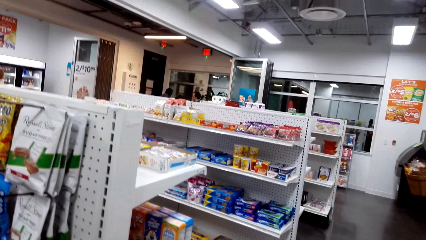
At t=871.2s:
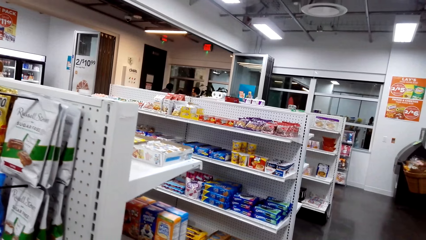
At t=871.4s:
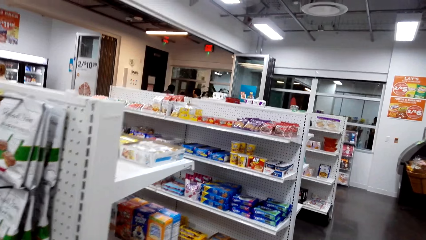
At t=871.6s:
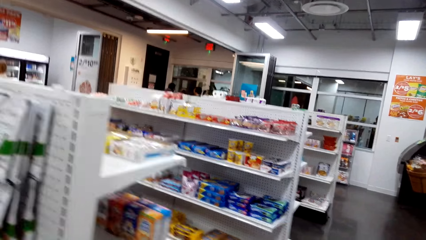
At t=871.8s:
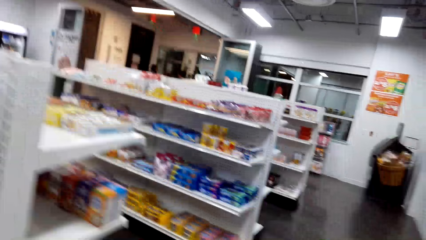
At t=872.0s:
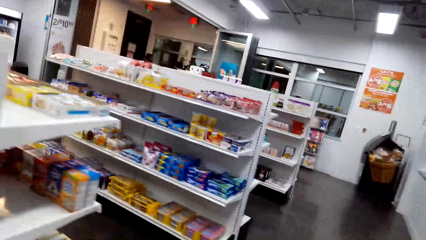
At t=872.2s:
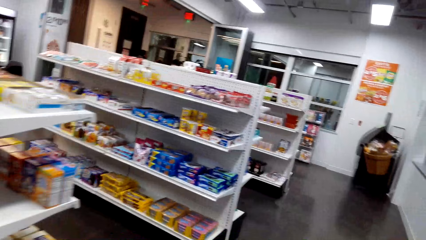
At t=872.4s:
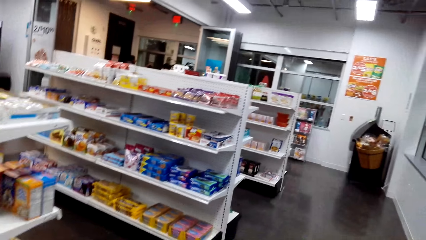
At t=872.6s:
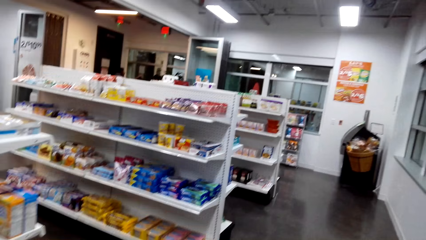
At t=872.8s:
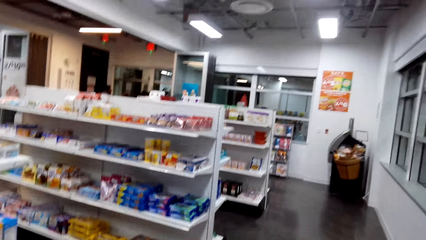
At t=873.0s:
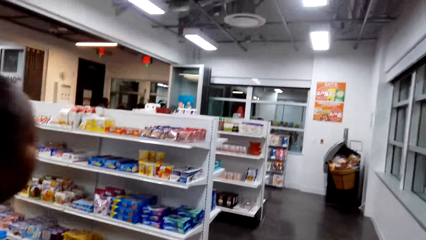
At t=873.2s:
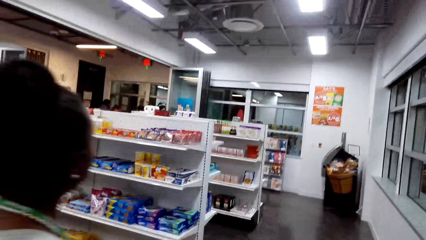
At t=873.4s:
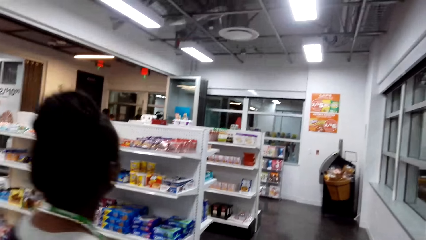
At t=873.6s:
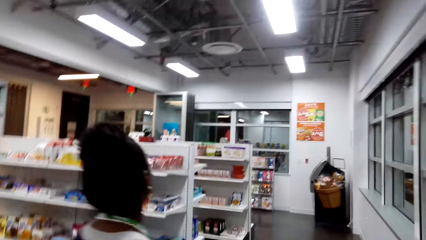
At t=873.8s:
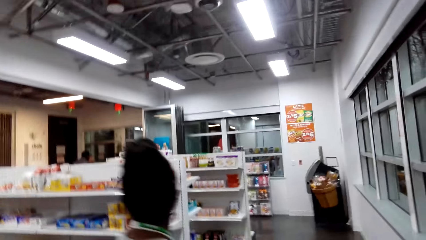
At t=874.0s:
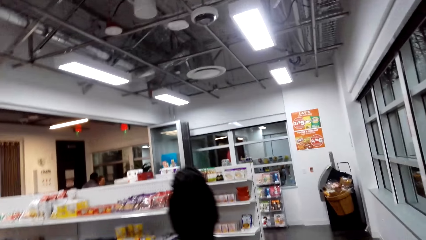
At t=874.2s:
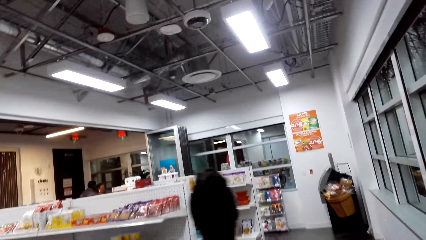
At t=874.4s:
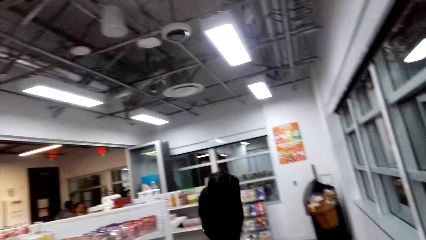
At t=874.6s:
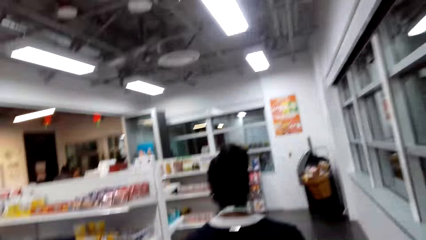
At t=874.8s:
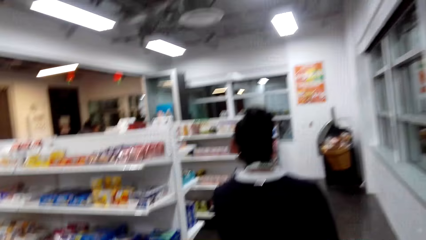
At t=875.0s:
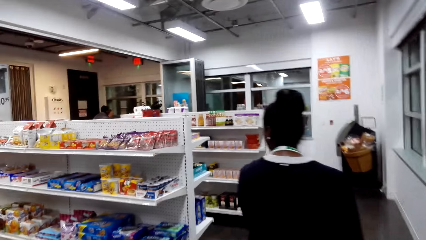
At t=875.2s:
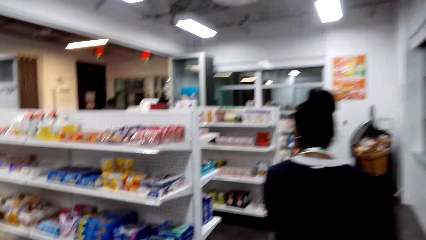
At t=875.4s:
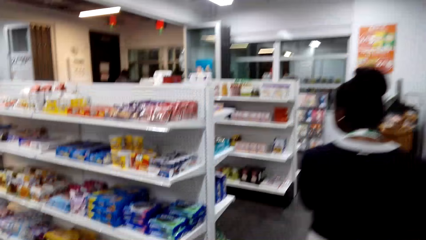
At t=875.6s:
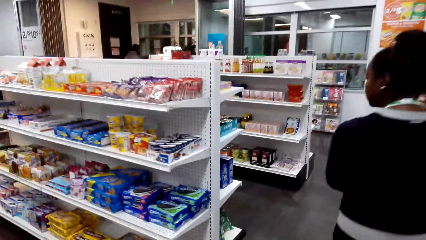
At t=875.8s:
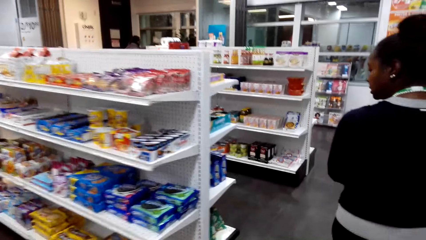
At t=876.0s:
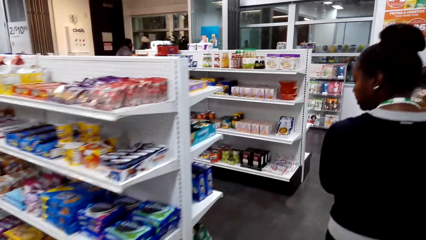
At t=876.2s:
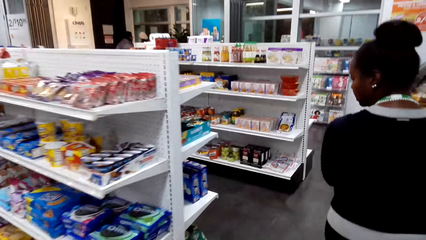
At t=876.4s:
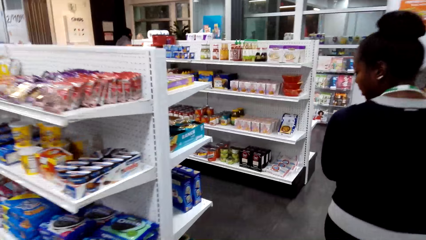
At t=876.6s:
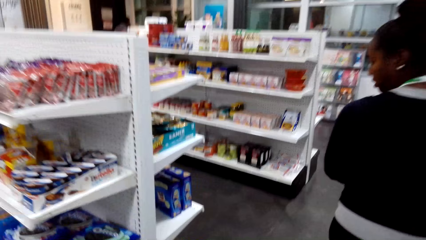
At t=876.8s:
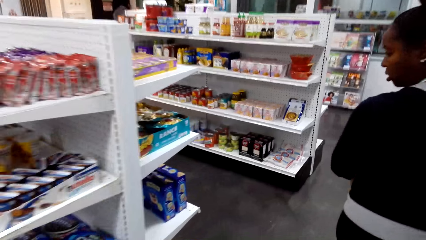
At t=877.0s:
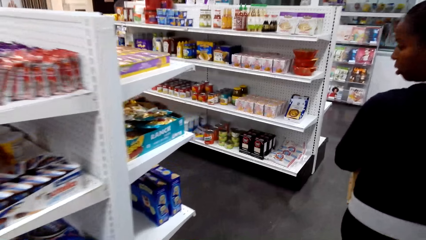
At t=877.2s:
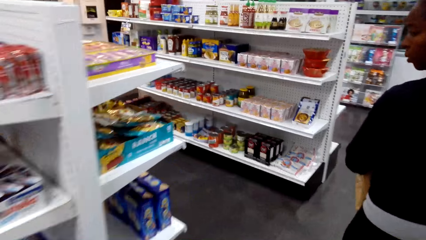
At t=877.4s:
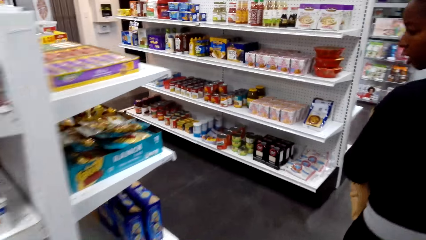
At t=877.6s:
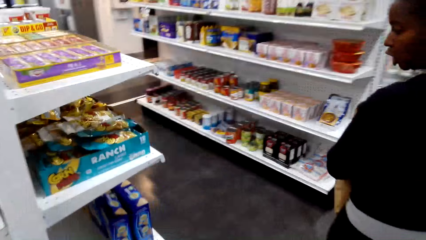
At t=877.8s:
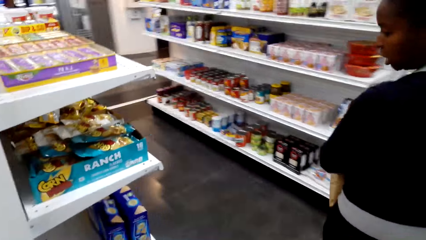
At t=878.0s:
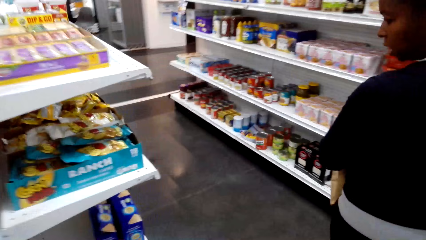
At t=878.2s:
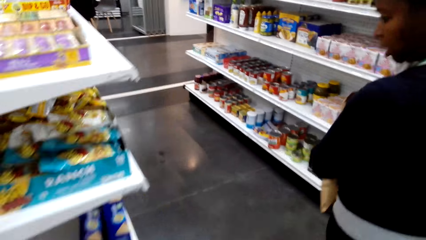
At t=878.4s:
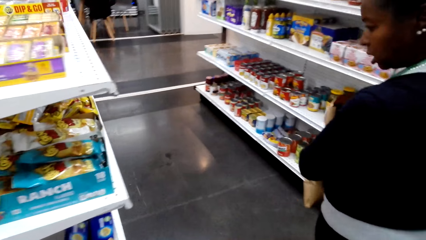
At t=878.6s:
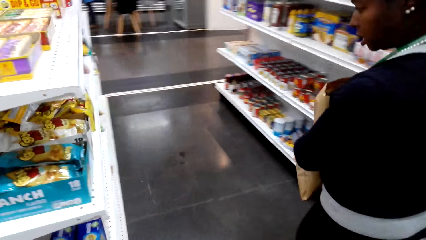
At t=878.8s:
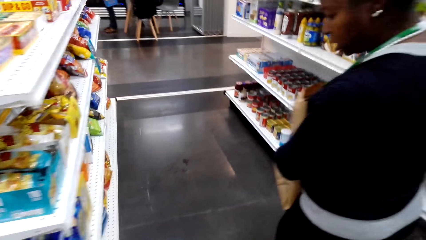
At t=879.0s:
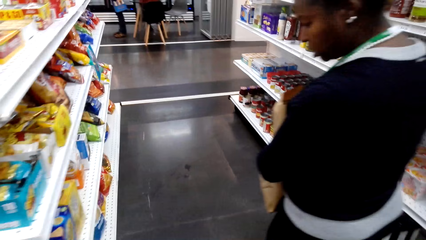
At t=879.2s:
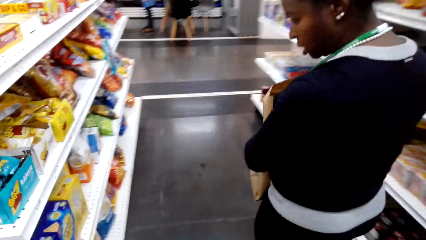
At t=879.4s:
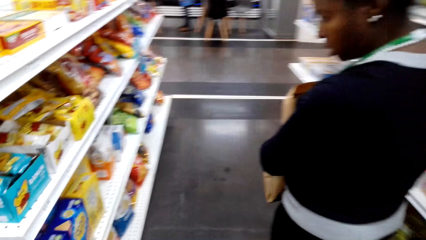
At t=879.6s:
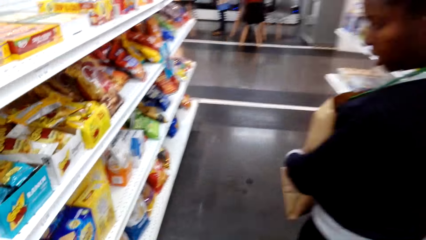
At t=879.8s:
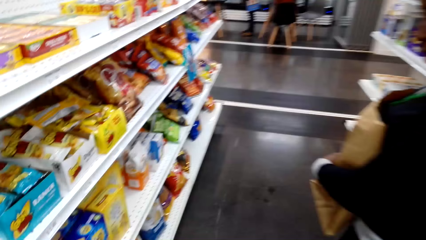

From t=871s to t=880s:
The camera wearer looks around the supermarket. A lady walks around the supermarket. The camera wearer walks around the supermarket.

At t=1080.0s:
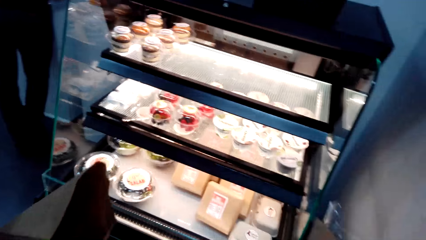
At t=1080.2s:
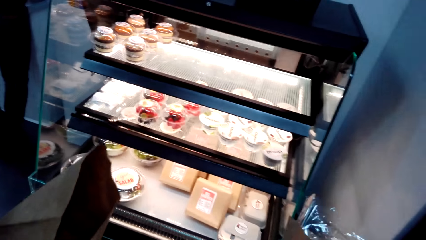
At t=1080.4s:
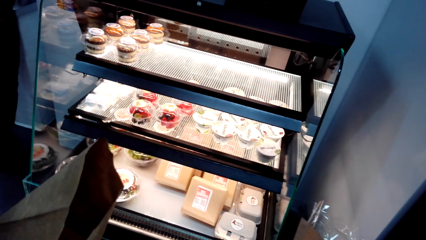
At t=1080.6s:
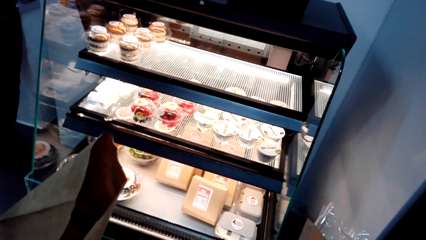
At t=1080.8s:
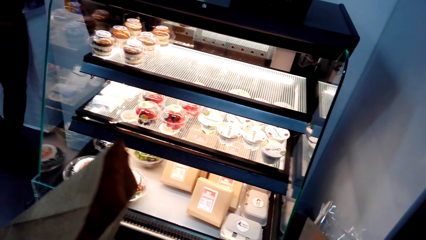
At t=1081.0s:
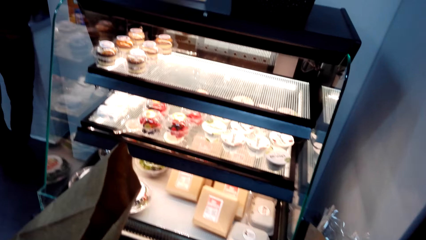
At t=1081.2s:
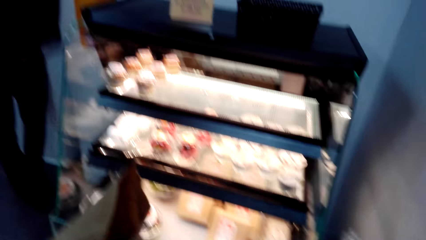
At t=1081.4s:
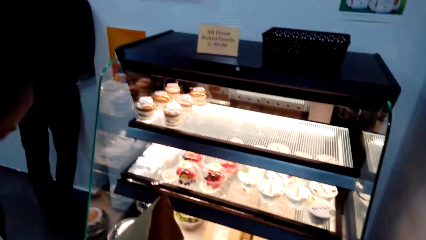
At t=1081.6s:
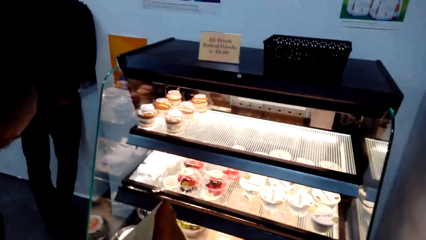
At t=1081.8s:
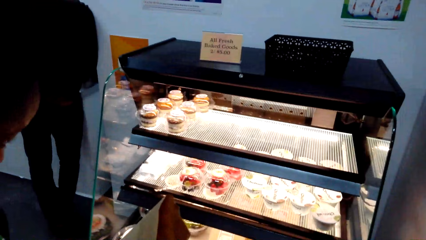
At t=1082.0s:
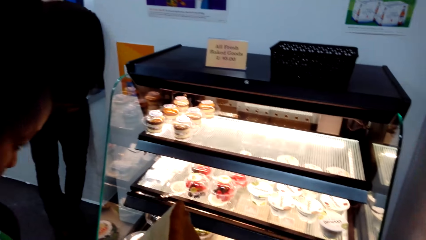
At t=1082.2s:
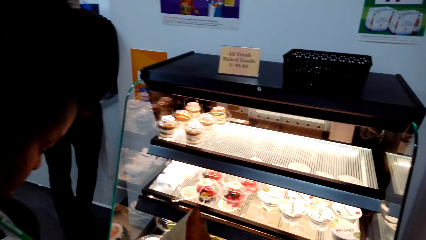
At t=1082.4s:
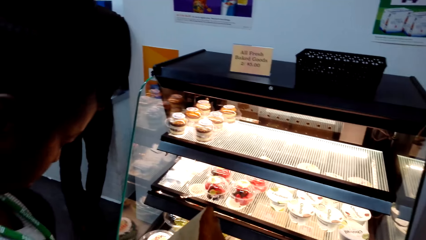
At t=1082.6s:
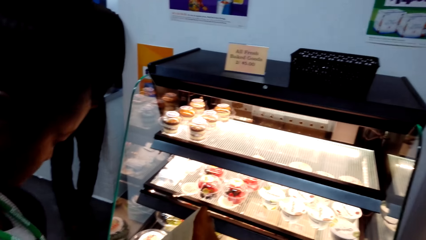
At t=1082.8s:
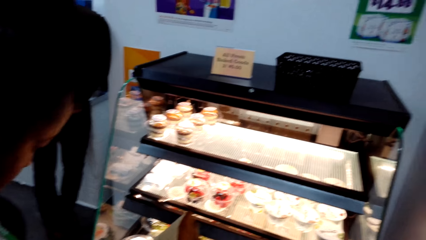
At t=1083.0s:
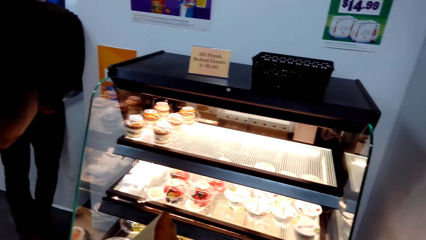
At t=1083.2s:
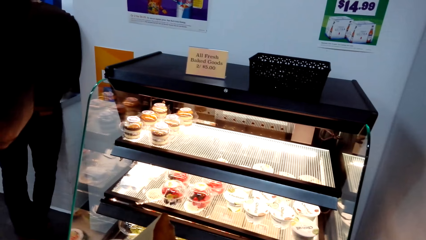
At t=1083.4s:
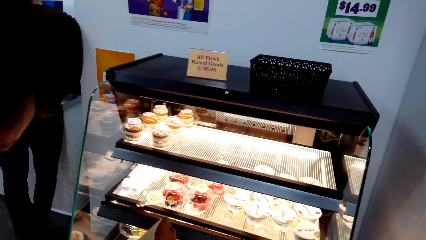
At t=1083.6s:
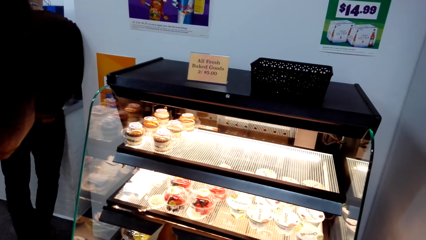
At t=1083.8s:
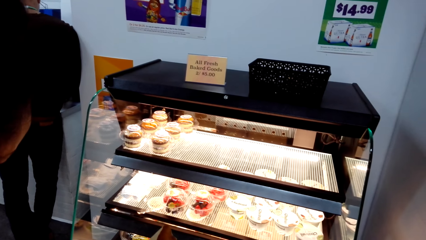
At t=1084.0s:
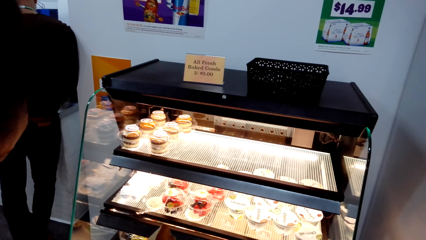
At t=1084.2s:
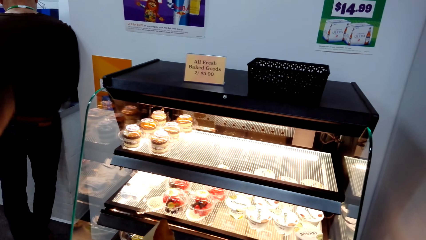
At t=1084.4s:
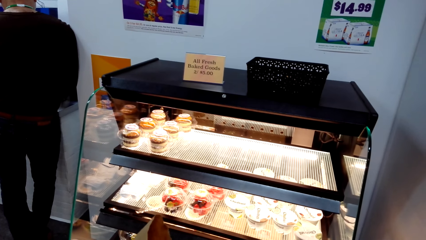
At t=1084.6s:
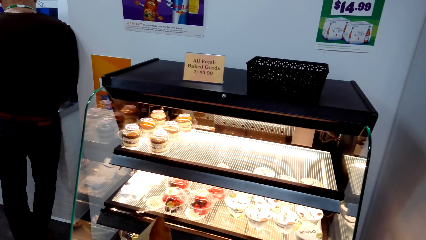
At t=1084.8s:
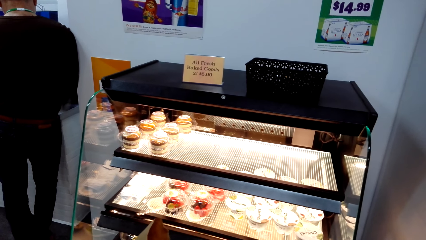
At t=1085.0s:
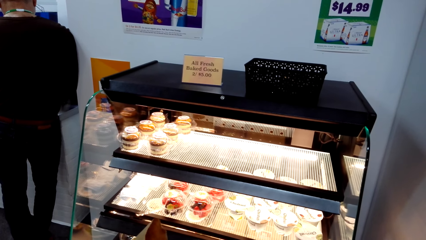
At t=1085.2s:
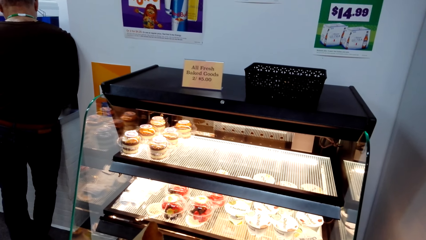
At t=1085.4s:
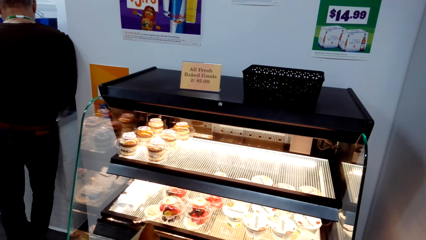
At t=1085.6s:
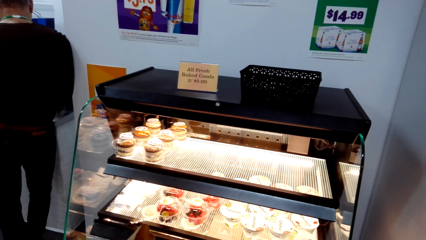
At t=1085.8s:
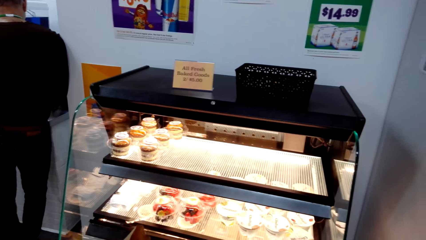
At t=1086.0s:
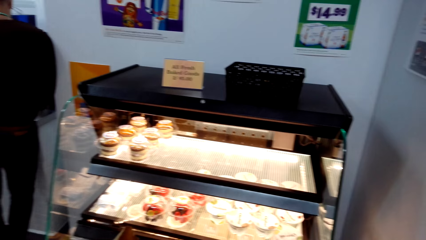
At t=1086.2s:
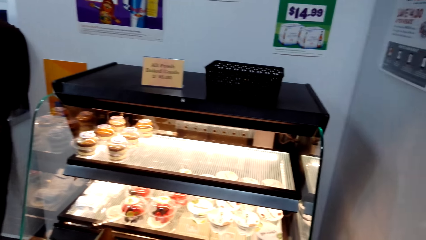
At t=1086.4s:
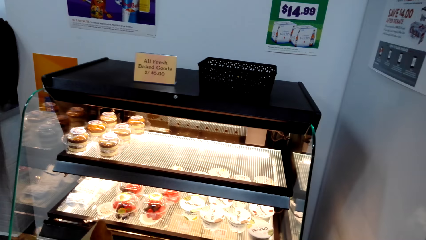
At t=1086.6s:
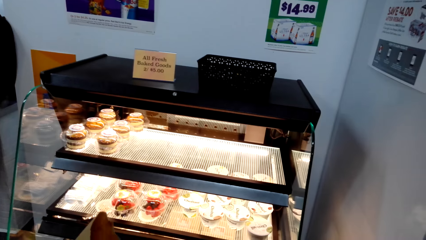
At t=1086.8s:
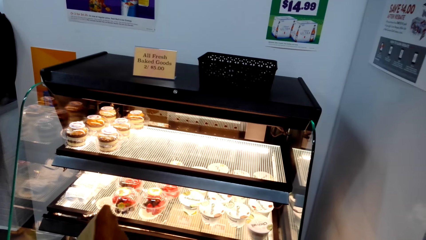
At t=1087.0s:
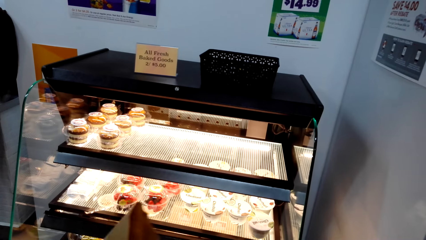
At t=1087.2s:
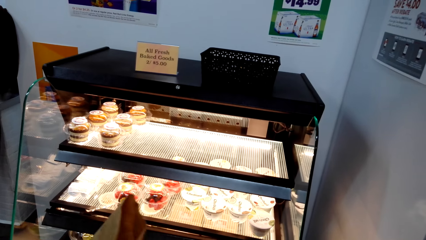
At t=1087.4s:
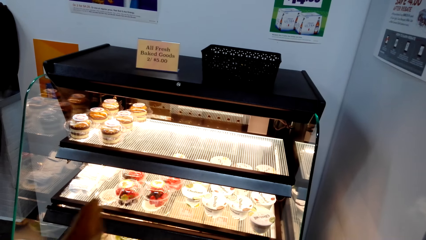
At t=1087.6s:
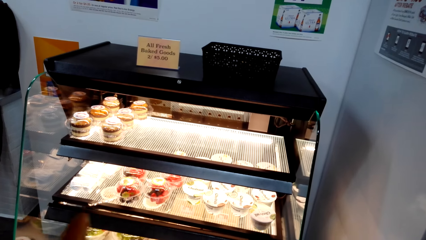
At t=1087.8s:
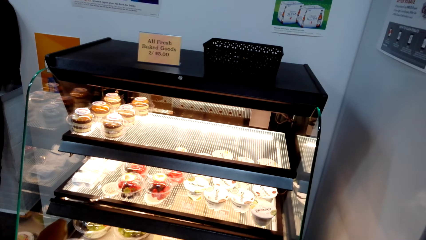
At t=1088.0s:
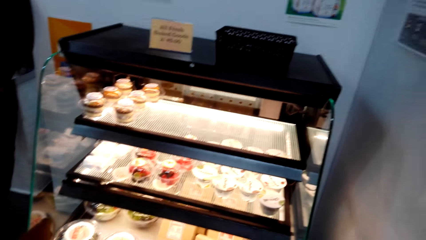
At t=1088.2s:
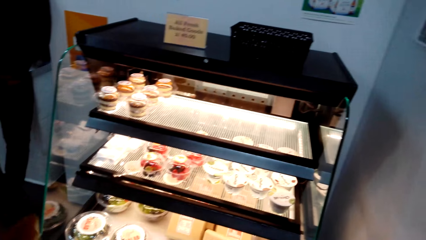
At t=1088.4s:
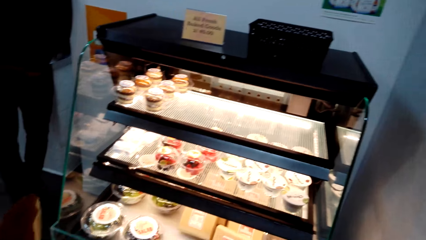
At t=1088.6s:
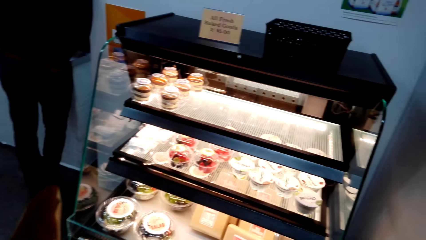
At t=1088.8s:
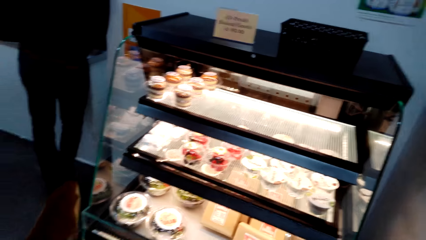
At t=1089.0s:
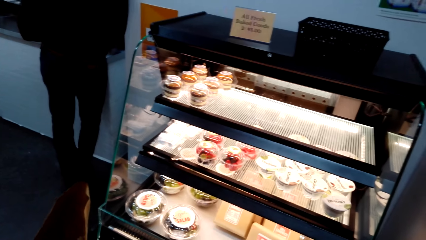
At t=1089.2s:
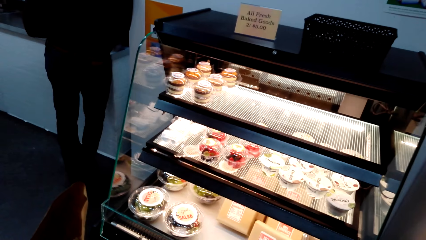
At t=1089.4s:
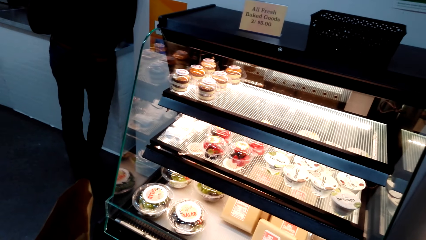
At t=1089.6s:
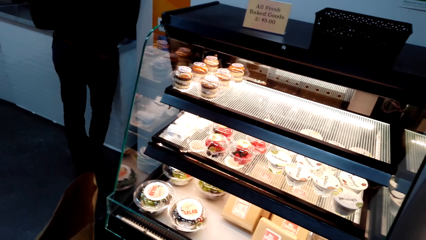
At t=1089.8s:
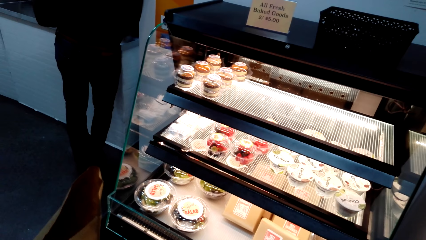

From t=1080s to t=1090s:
The camera wearer looks at the bakery shelf. A lady looks at the bakery shelf.
